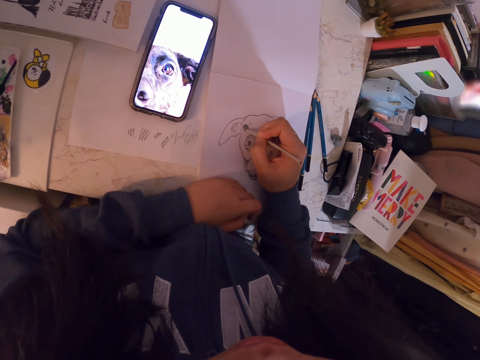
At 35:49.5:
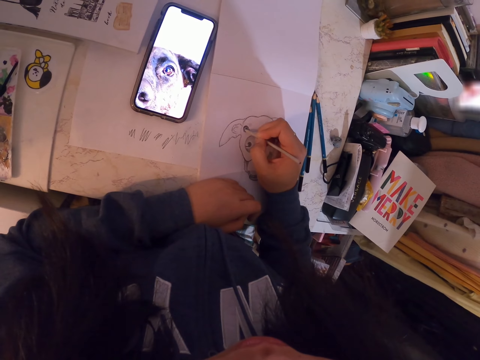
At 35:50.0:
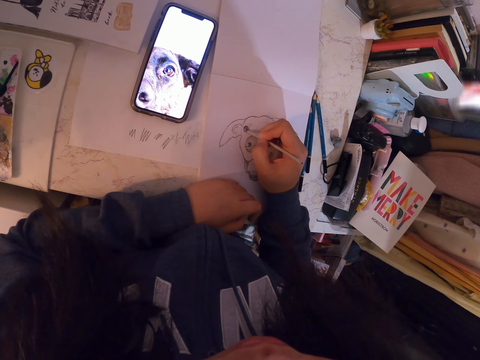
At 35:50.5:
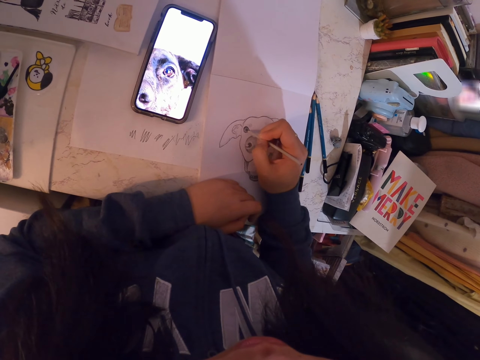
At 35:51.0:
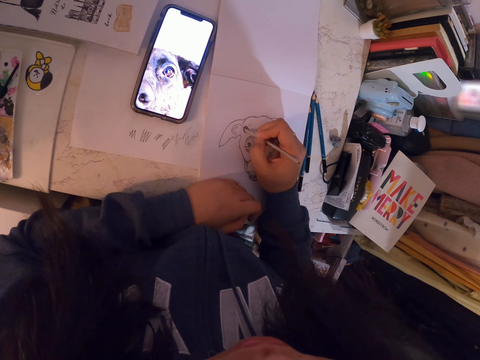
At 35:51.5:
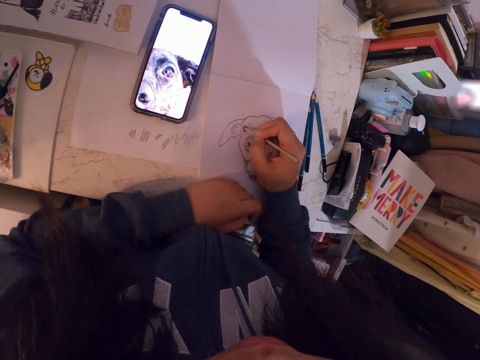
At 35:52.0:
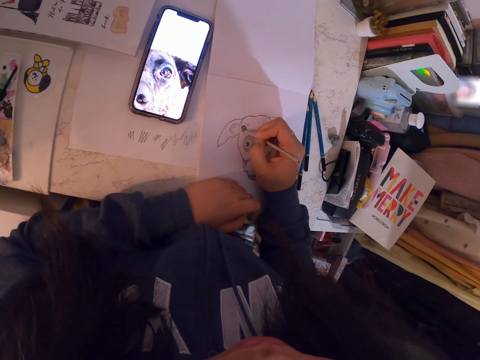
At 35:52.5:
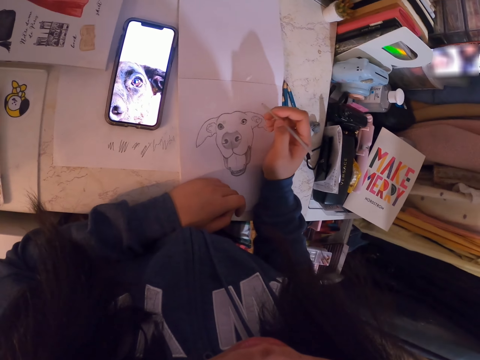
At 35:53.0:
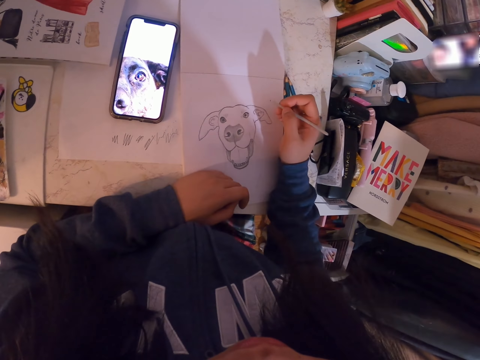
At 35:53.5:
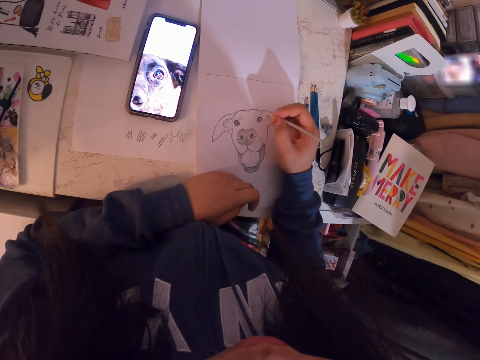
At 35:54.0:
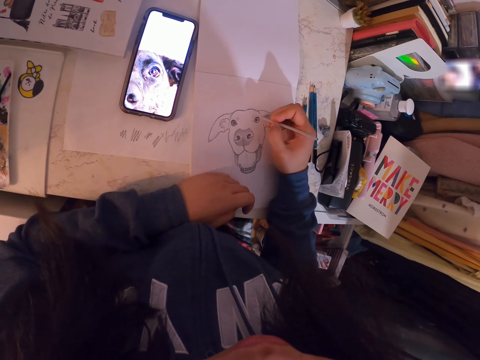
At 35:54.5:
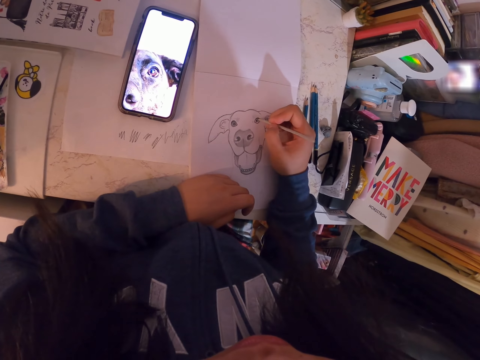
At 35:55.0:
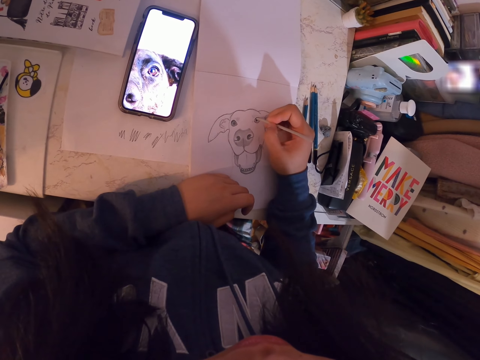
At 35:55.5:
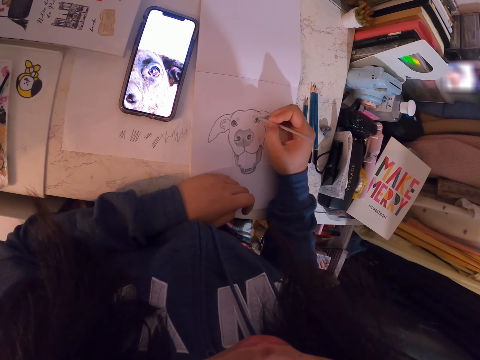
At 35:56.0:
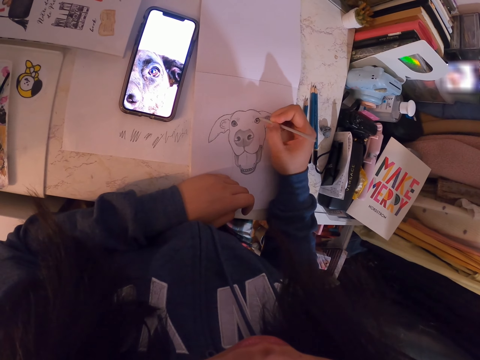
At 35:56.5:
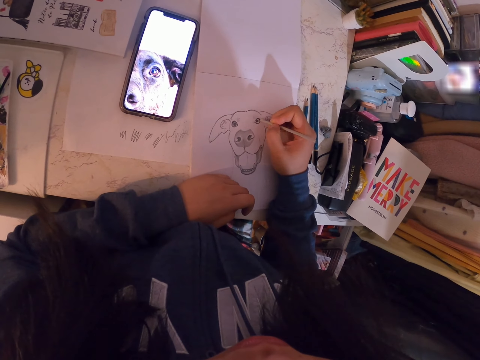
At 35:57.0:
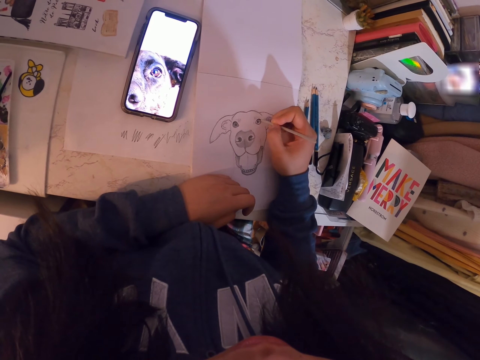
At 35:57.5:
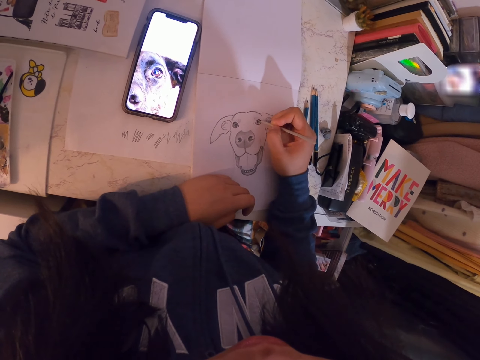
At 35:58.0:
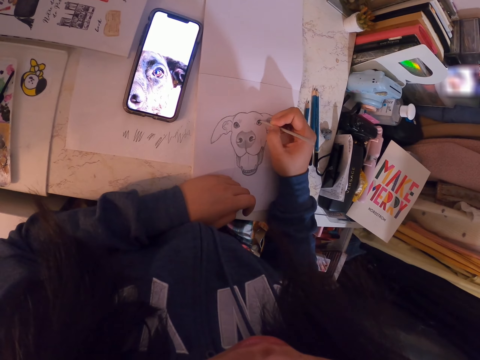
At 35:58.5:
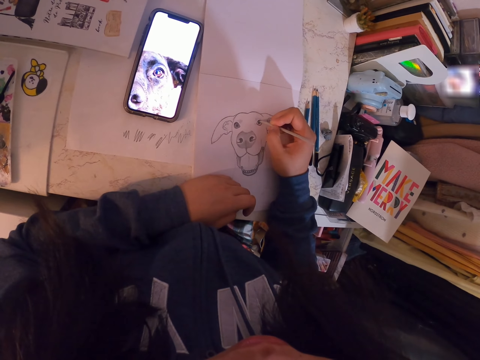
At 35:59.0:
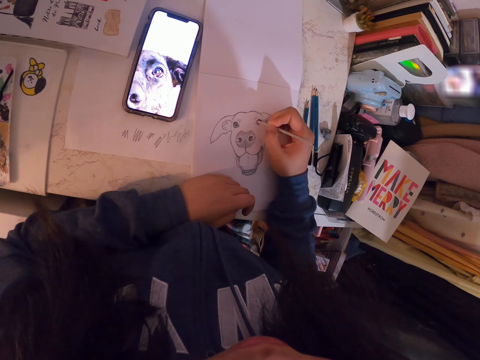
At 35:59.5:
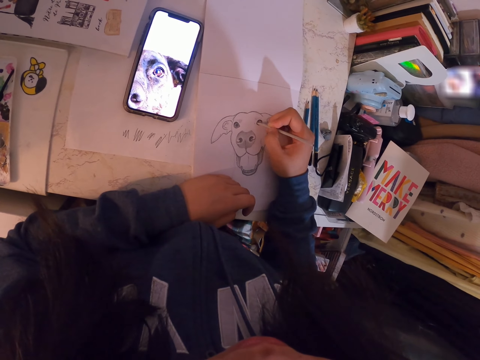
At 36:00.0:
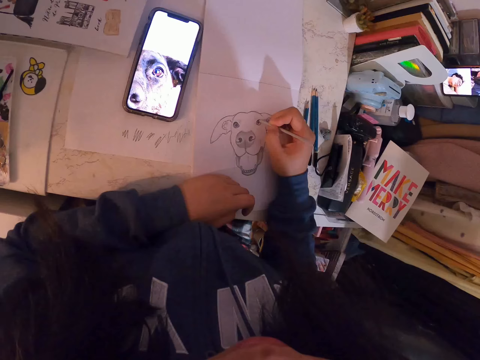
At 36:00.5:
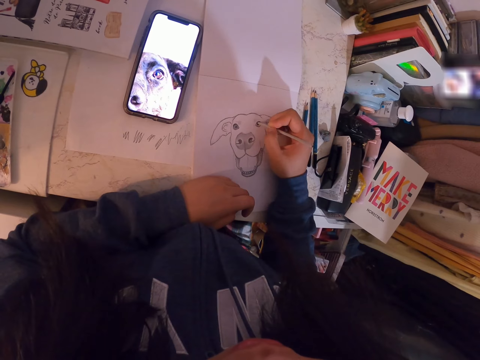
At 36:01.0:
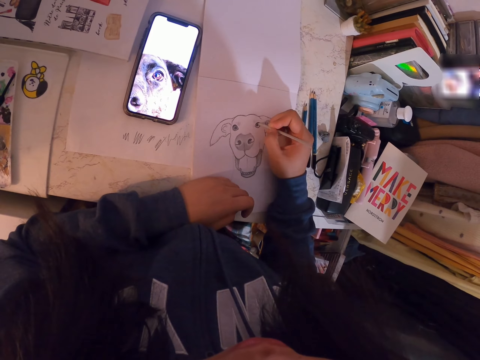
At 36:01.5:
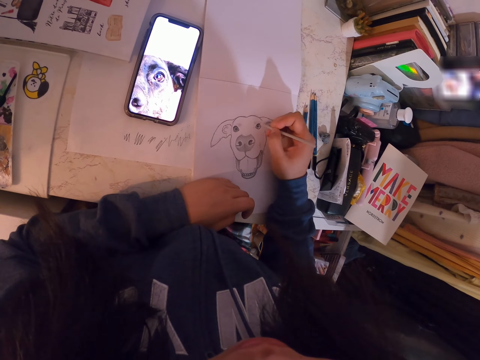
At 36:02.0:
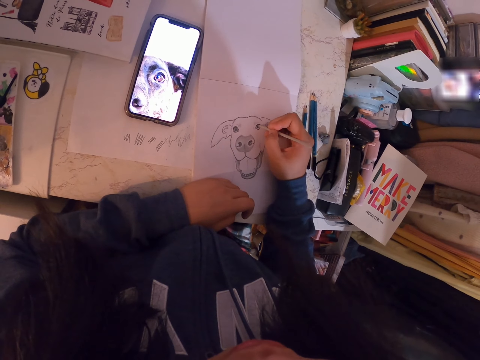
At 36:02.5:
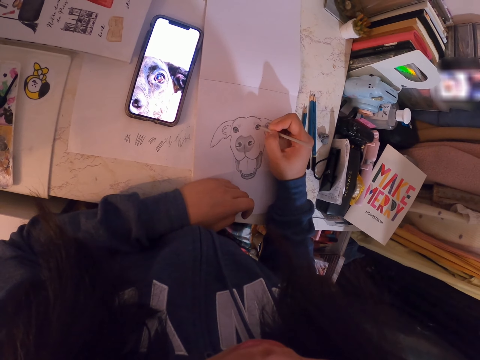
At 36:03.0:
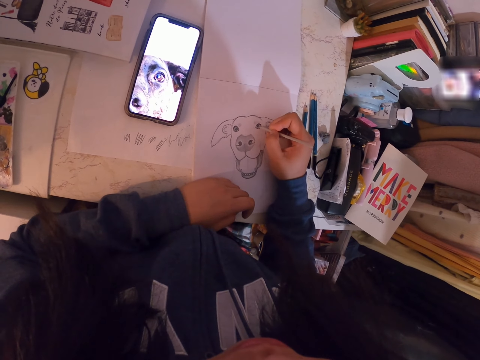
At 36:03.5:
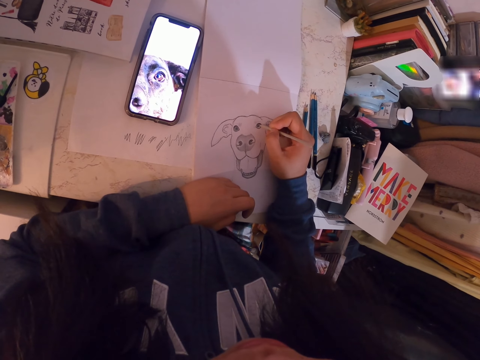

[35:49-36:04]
The camera wearer stares at the image and draws the image.

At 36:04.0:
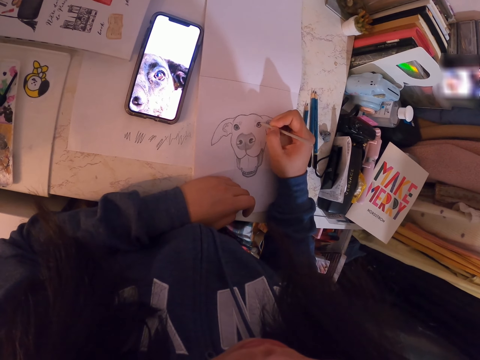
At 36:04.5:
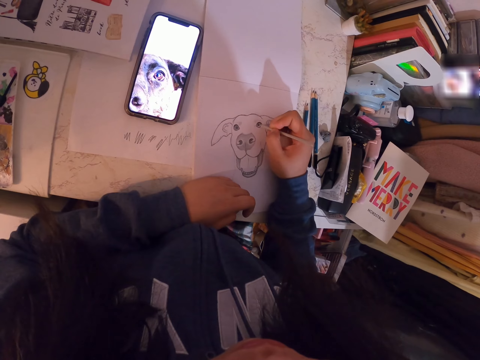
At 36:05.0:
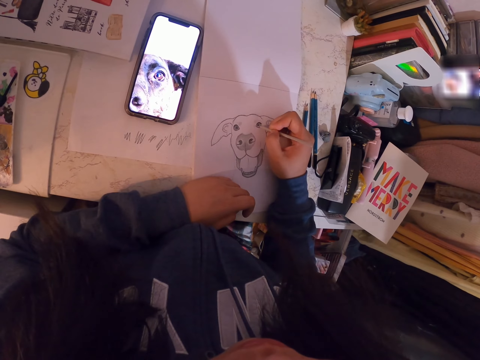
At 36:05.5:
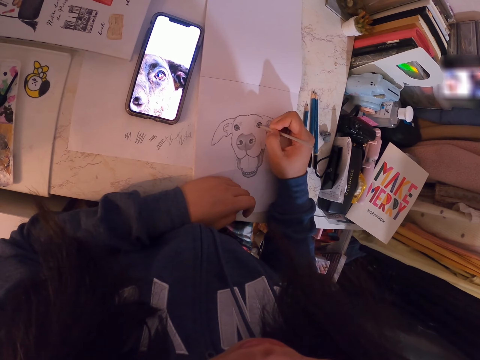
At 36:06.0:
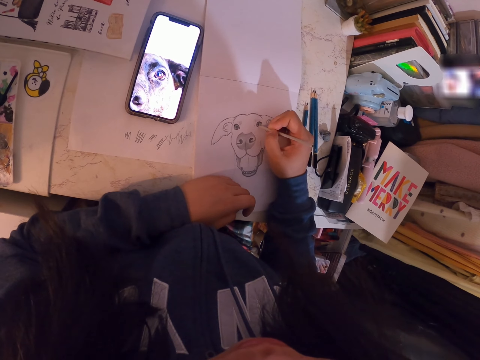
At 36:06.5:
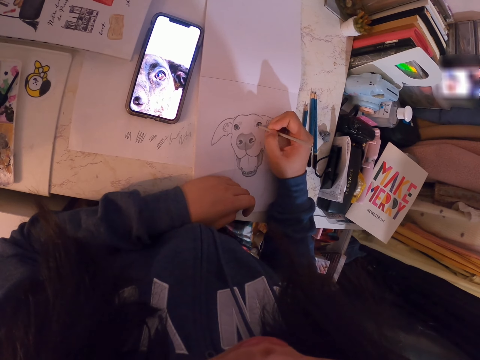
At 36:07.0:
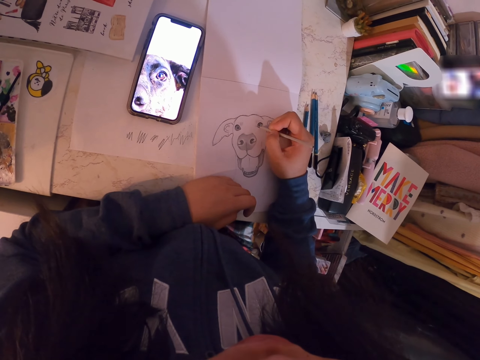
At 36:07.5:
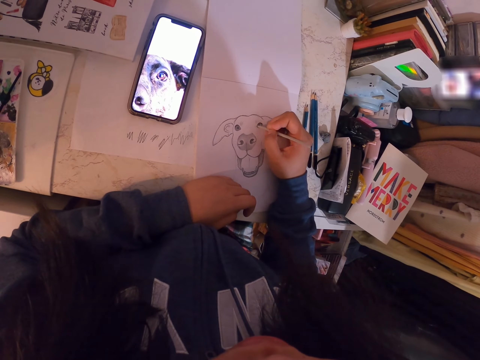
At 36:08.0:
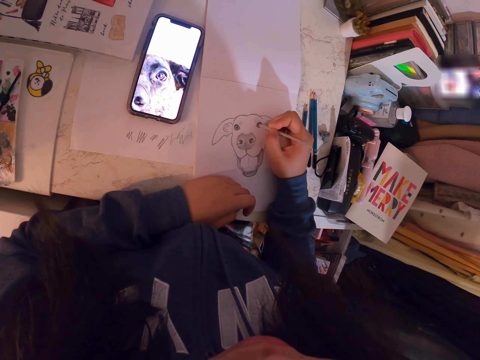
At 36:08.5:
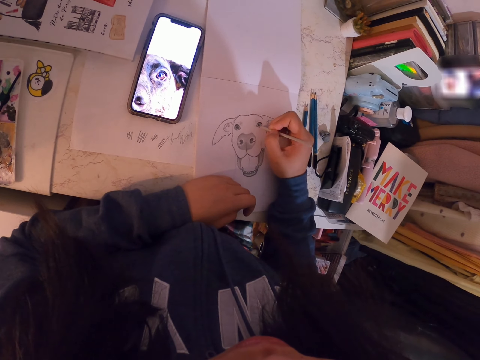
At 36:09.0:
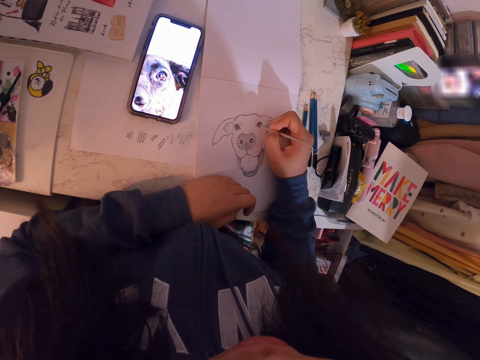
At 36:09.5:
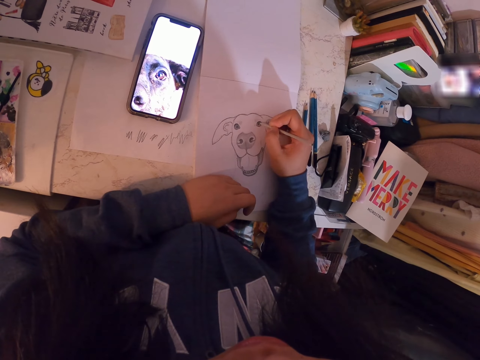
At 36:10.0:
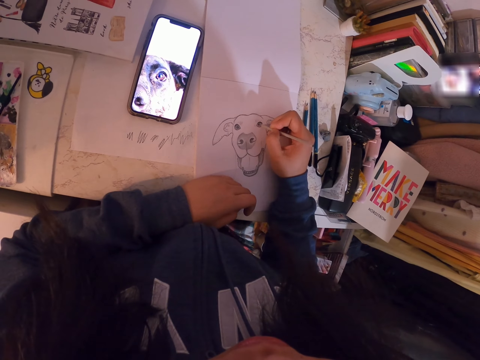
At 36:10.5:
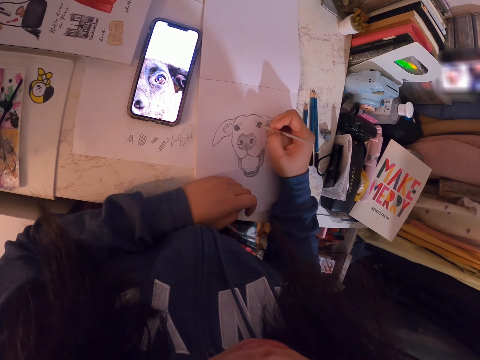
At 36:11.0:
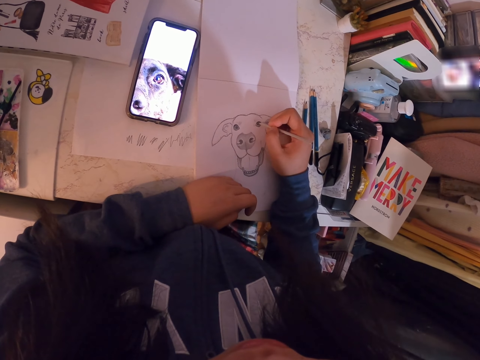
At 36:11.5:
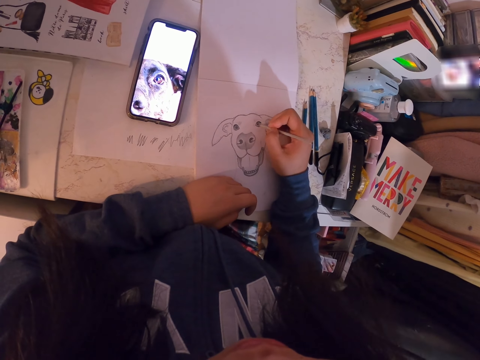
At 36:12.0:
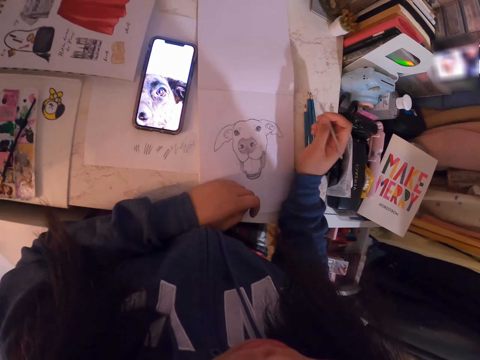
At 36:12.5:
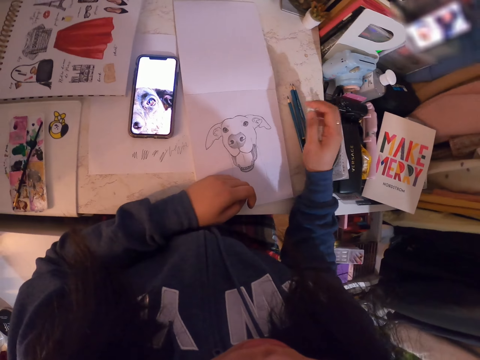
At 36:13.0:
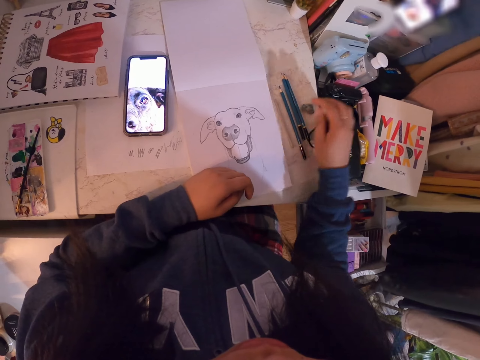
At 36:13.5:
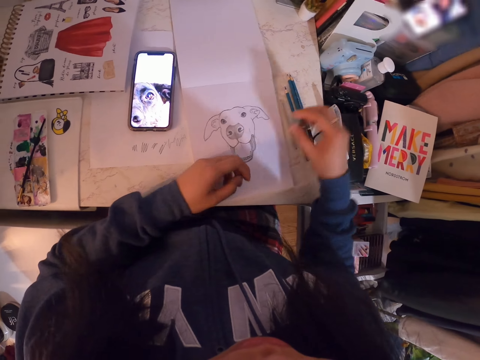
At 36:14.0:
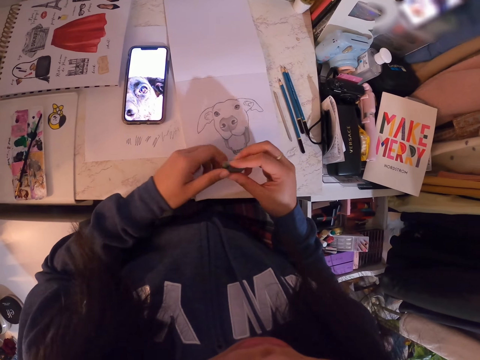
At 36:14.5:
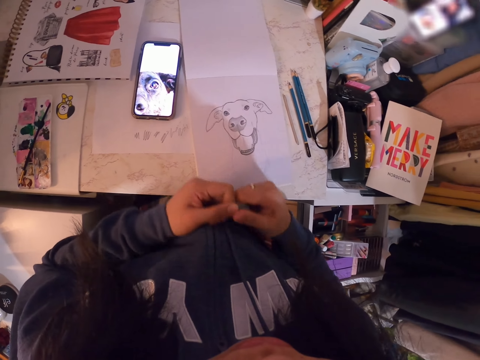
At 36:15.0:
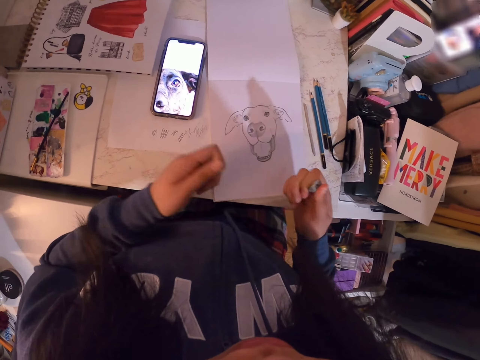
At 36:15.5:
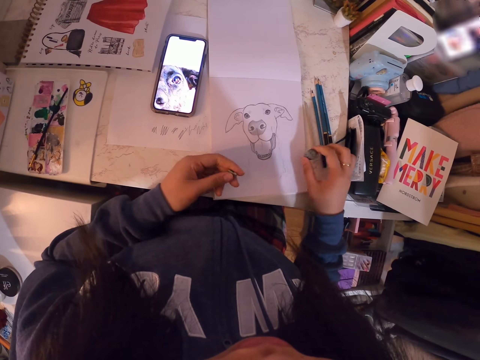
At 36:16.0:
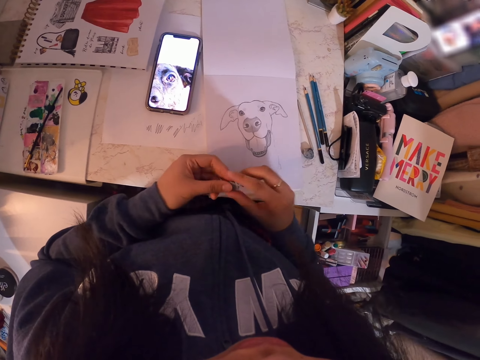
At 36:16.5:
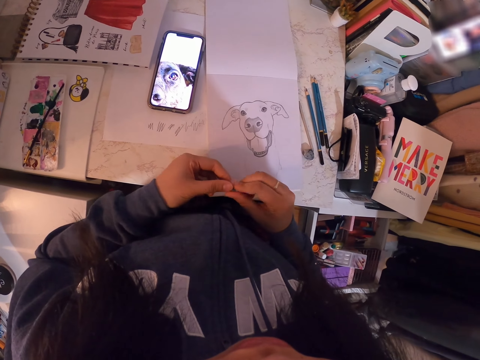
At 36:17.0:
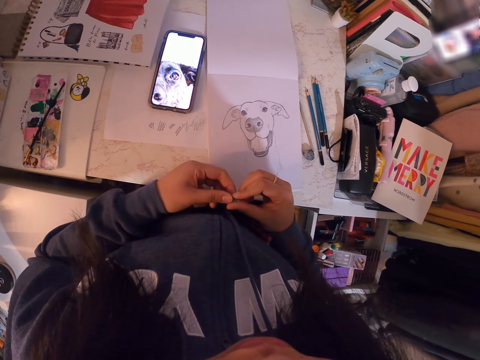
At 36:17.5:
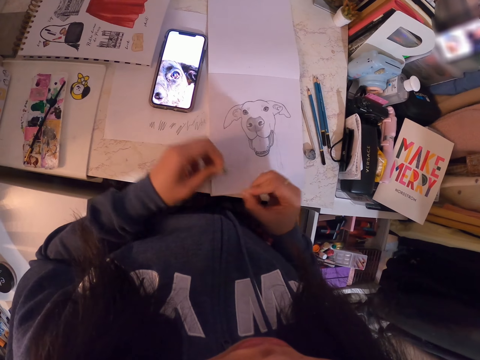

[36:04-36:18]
The camera wearer stares at the image. They place the pencil down and pick up a rubber. They cut off the rubber by pulling. They drop the piece of rubber and hold the piece of rubber.
